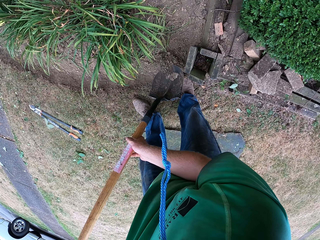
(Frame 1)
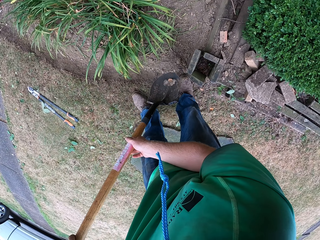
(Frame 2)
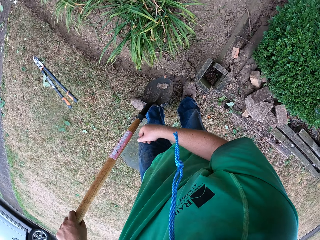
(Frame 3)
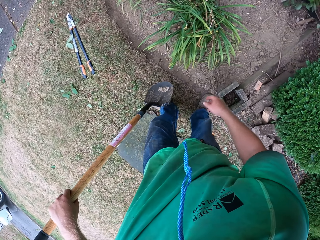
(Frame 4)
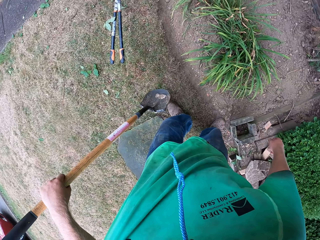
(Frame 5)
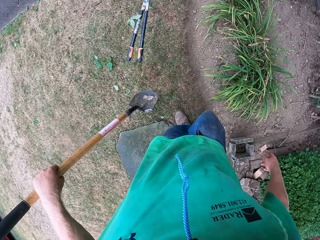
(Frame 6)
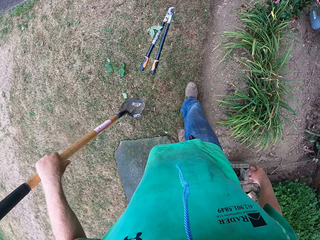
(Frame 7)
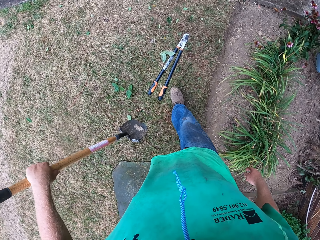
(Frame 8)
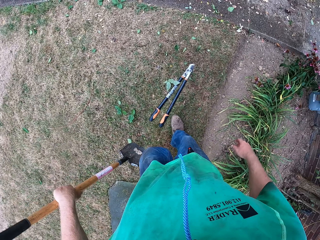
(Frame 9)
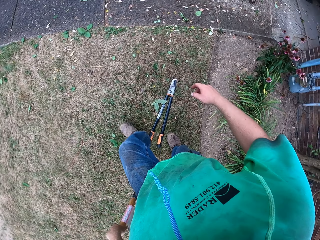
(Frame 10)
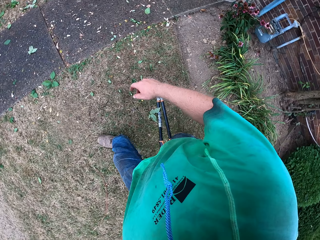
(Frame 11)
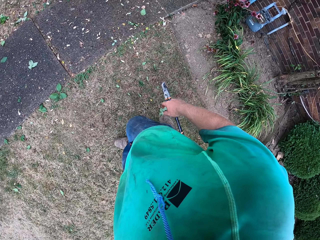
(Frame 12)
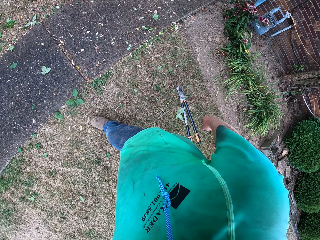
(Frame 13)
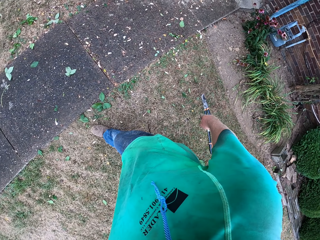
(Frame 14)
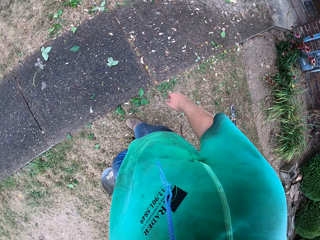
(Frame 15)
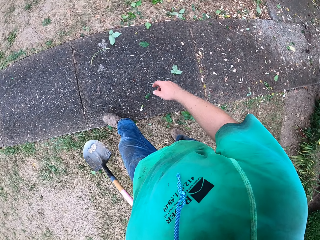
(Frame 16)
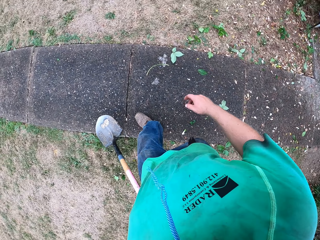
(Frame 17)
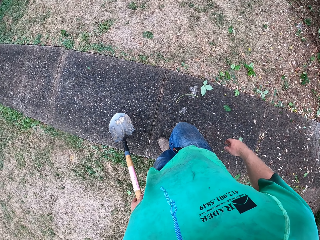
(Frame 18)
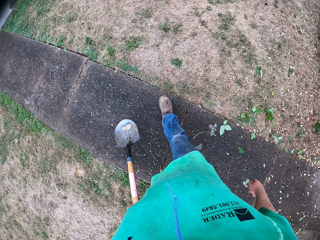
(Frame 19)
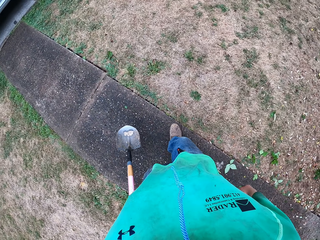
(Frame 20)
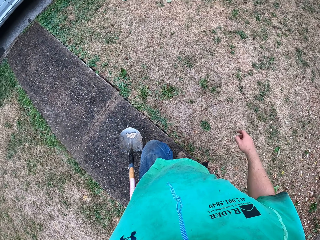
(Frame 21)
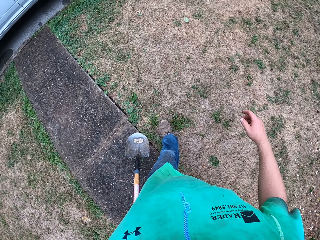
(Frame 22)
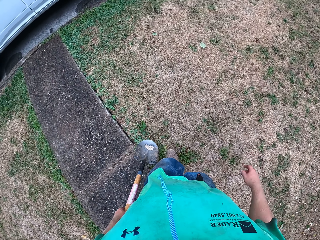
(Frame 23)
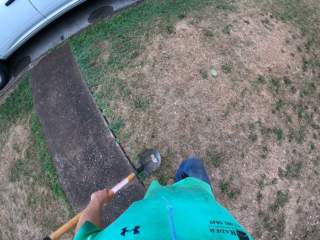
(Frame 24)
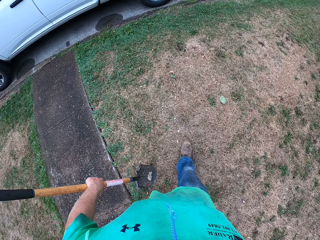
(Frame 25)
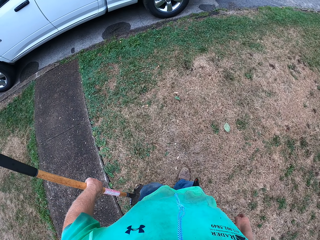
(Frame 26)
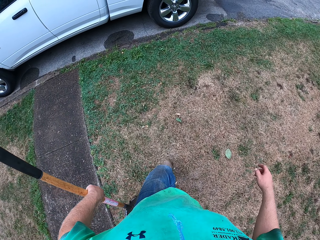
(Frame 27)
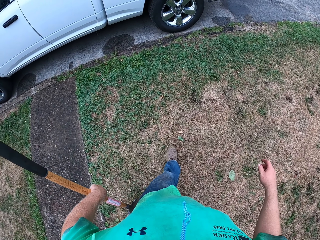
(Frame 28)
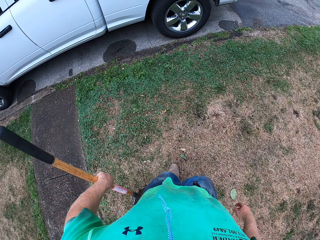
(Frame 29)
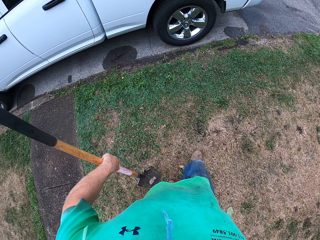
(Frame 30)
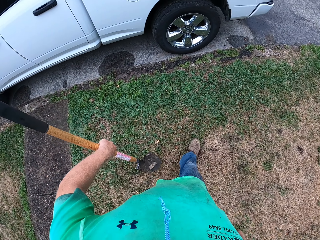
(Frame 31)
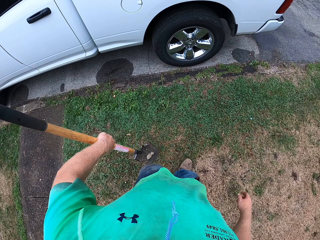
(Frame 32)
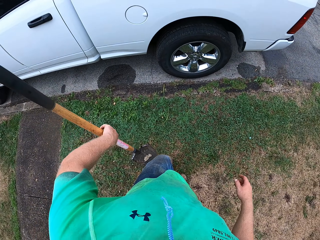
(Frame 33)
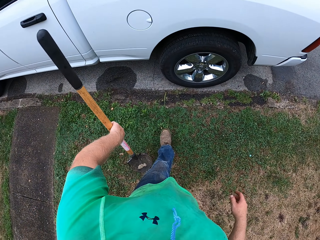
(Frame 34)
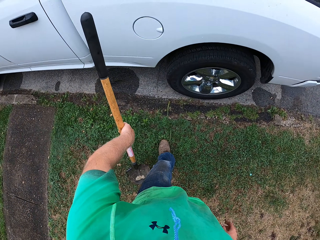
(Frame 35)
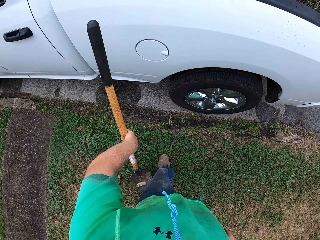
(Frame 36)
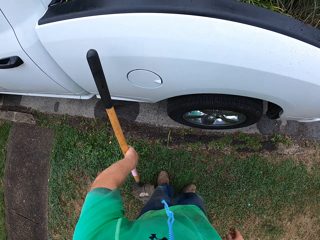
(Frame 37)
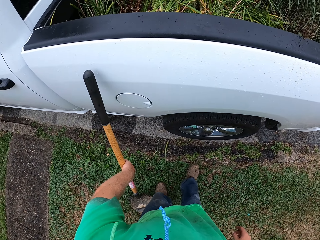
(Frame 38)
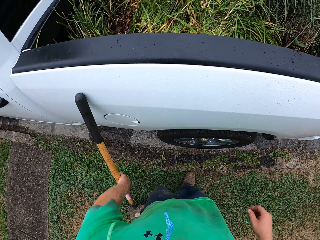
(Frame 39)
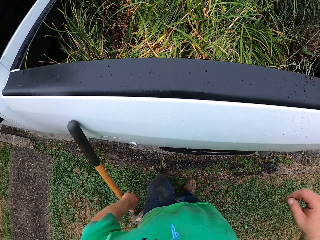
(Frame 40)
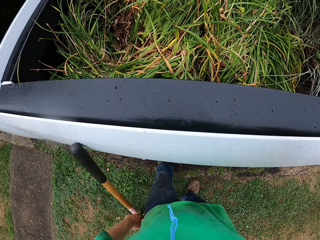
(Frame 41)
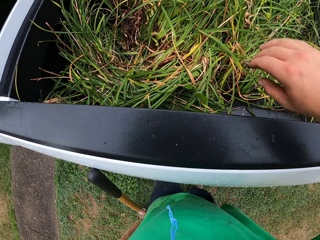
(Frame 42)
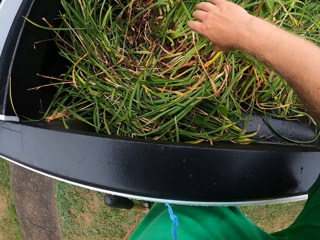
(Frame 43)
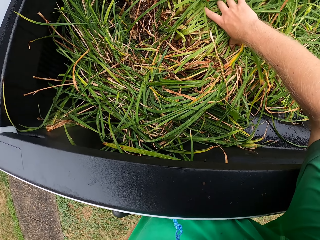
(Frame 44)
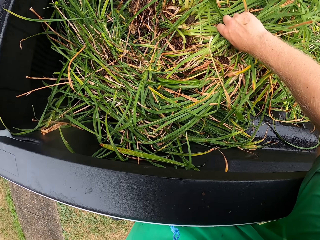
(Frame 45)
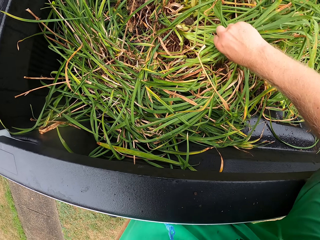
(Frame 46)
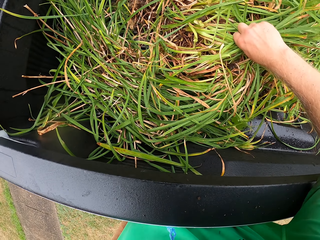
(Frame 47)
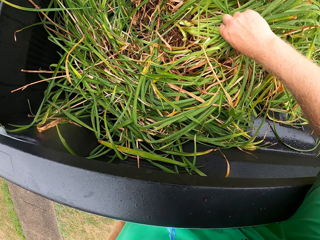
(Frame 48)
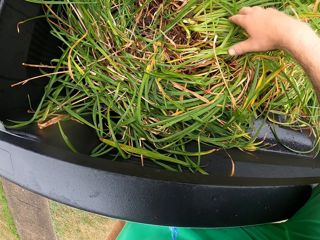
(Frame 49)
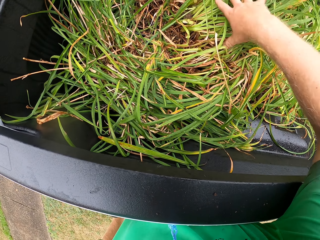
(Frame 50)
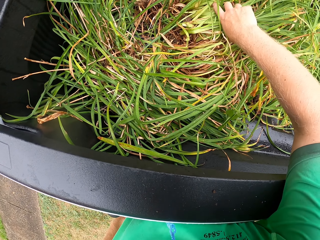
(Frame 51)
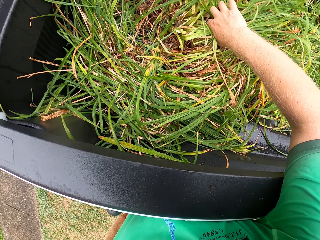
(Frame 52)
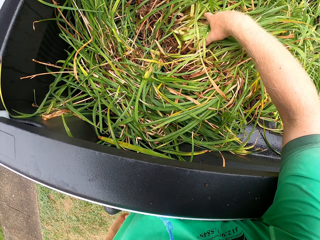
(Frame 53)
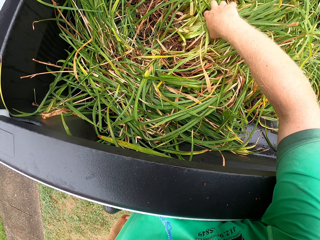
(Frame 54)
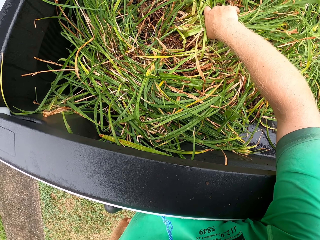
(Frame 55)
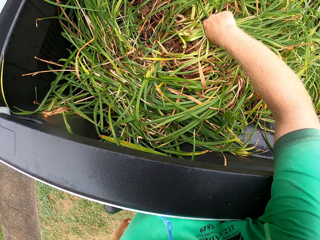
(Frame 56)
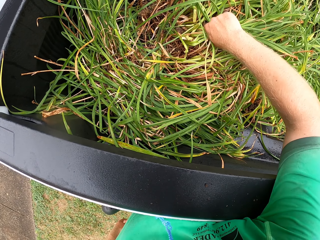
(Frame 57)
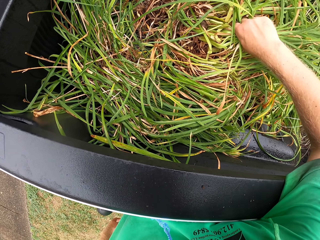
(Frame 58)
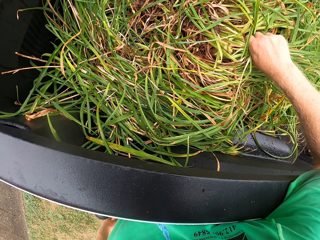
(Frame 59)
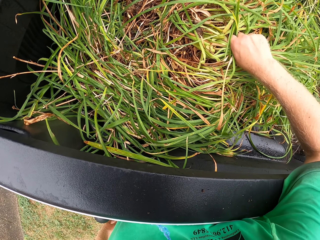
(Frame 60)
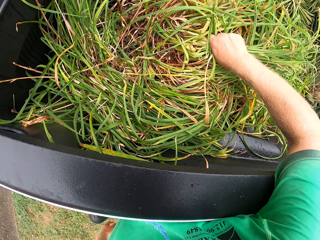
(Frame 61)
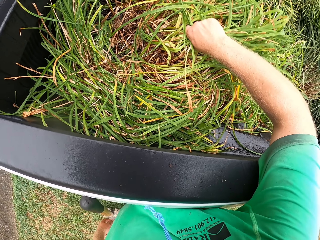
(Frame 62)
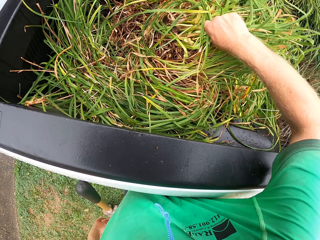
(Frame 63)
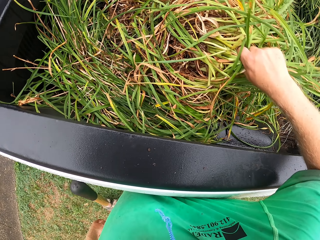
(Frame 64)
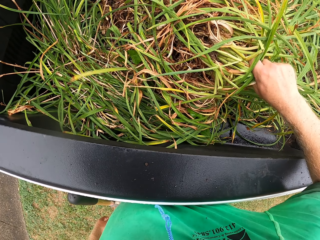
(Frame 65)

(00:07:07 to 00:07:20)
The camera wearer pours the soil in the shovel on the floor. He walks towards a truck or car with the shovel in his left hand. He puts the shovel in his left hand against the truck. He moves towards the car. He picks a plant from the trunk of the truck with his right hand.

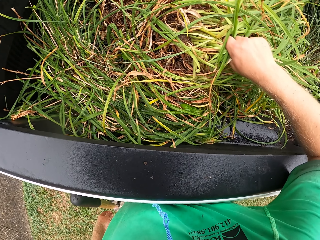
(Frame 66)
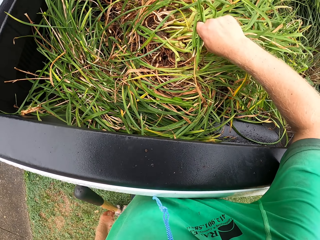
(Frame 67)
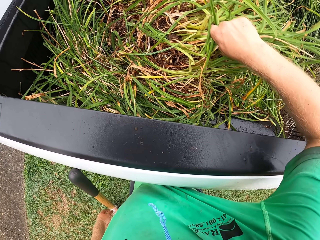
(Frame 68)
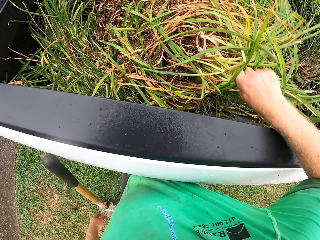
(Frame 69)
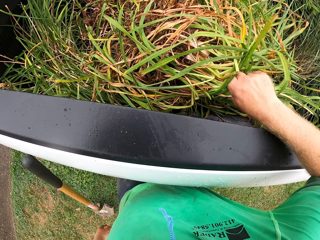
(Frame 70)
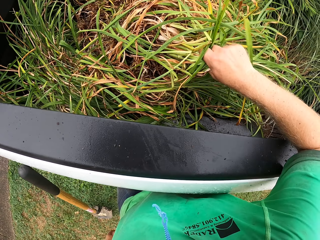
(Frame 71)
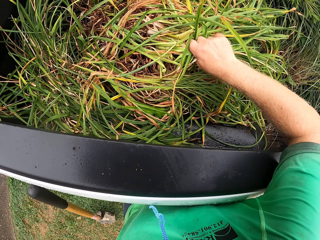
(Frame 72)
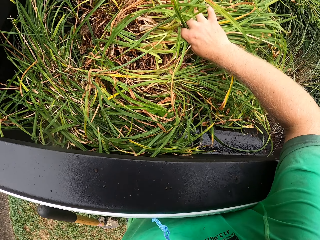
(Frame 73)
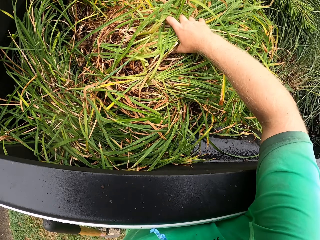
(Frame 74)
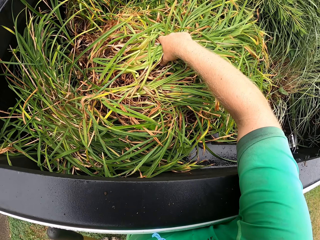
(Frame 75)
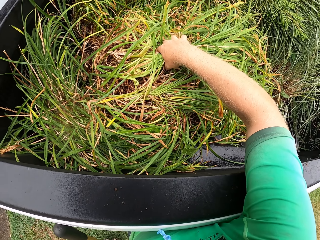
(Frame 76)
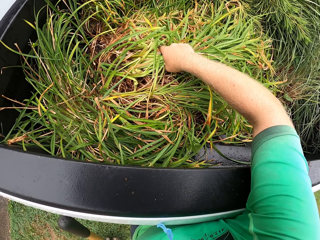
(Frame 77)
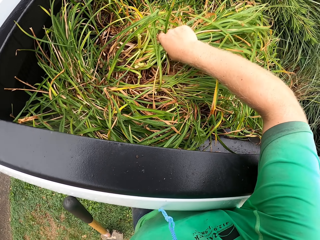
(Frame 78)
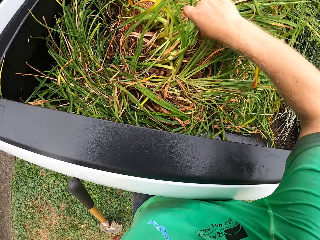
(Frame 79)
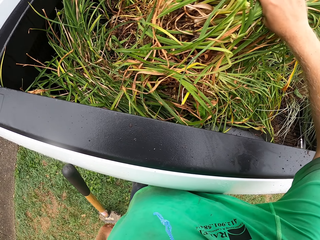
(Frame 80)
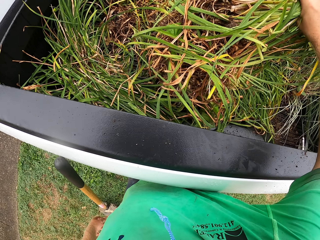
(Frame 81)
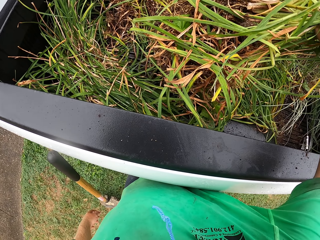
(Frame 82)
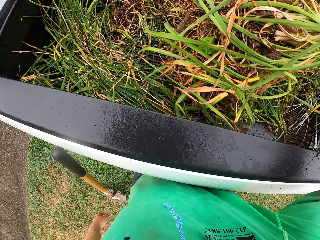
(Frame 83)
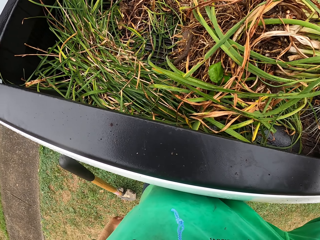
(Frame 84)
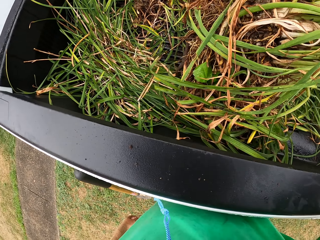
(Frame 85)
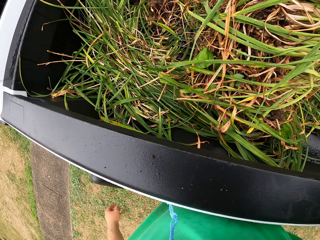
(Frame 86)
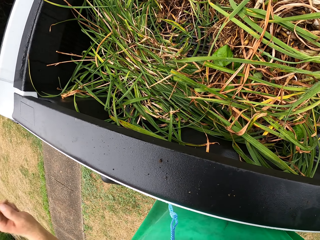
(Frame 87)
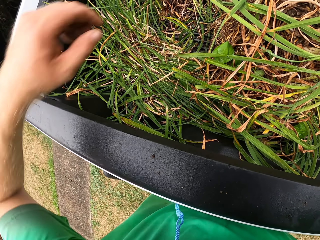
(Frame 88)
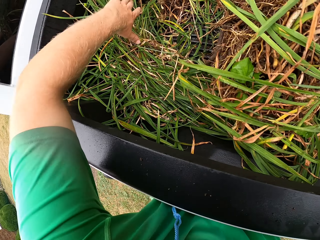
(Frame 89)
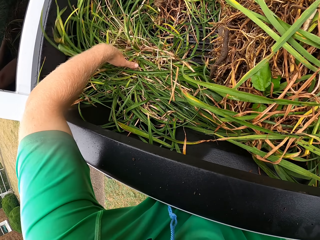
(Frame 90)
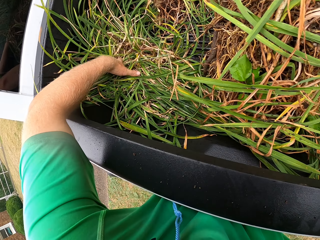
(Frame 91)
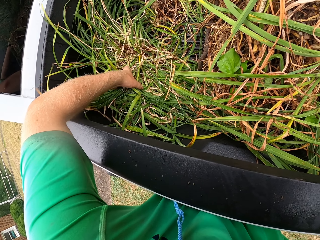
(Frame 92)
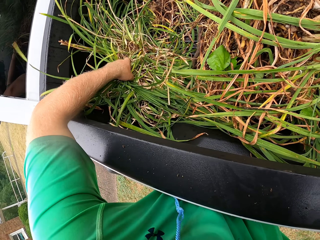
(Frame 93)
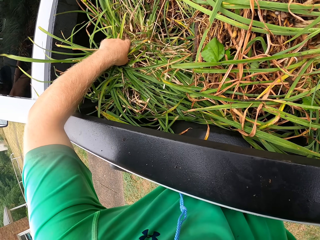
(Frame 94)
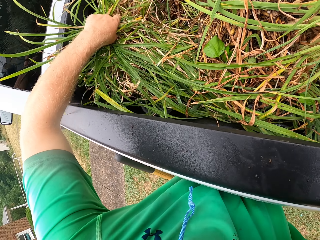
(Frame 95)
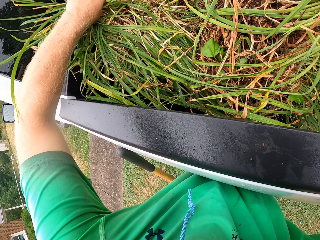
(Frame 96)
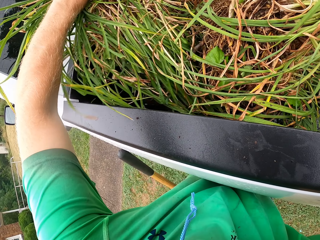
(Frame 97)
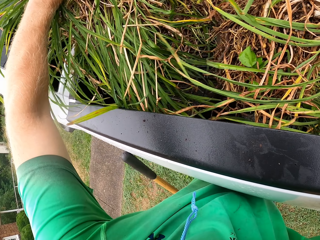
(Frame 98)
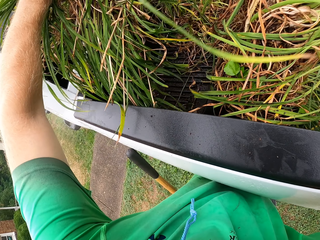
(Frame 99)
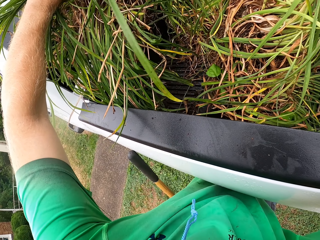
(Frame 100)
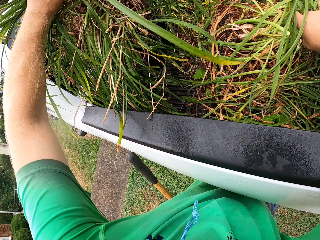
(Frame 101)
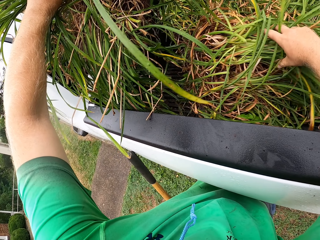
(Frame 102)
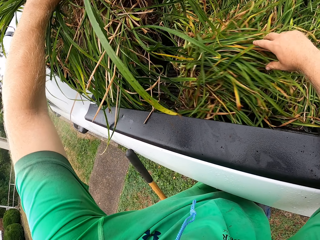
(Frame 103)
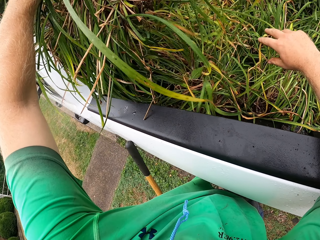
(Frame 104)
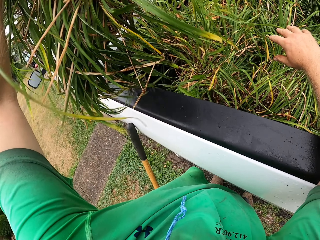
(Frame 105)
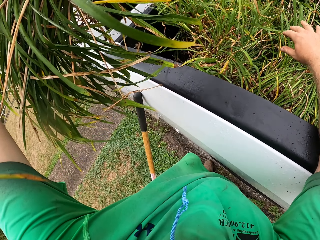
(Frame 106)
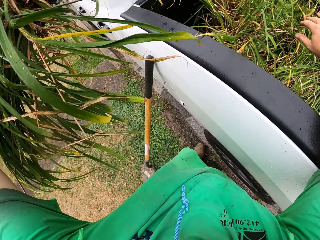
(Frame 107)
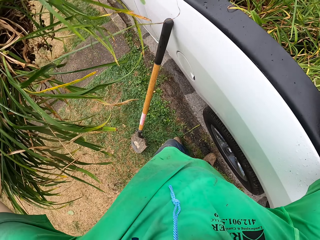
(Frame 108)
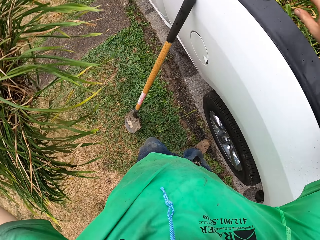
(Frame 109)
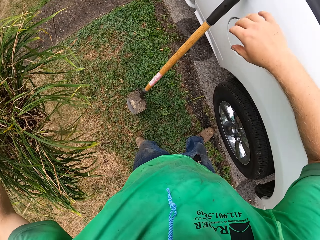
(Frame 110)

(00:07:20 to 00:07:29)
The camera wearer picks the other plant from the trunk of the truck with his left hand. He drops the plant in his right hand into the trunk of the truck.
